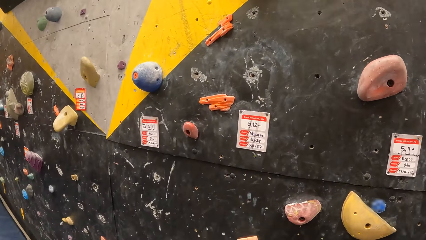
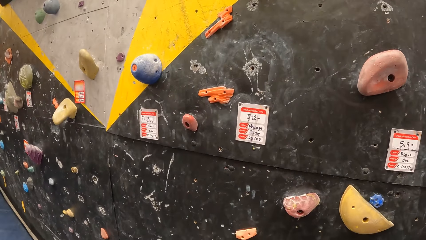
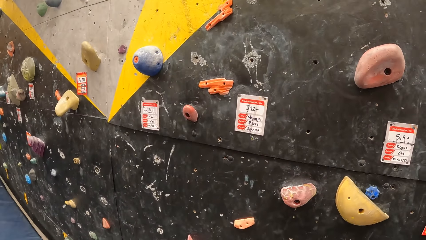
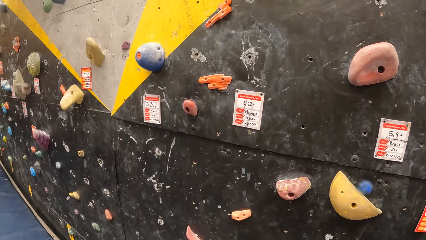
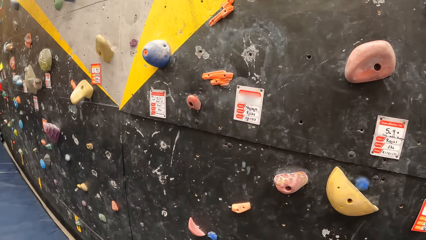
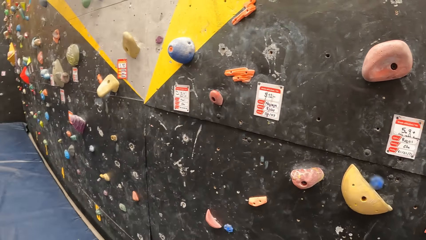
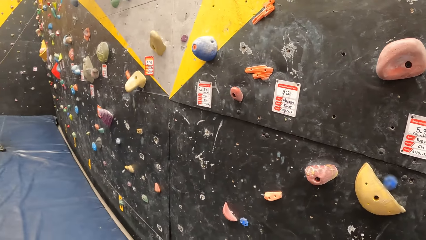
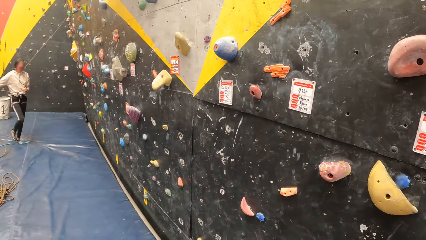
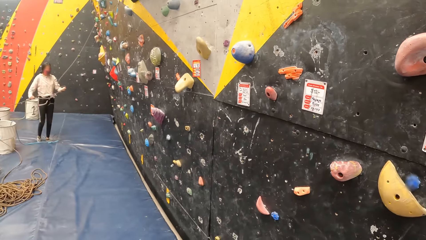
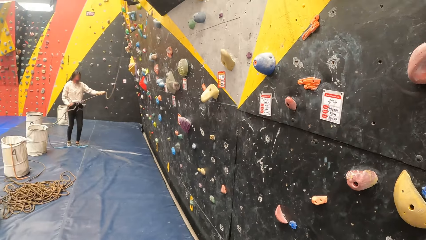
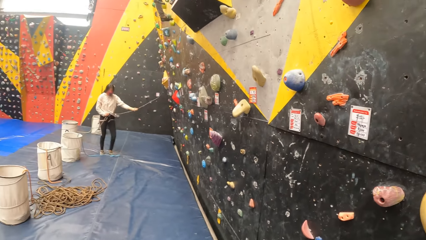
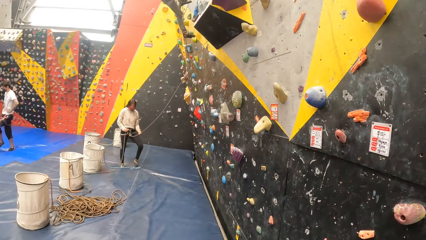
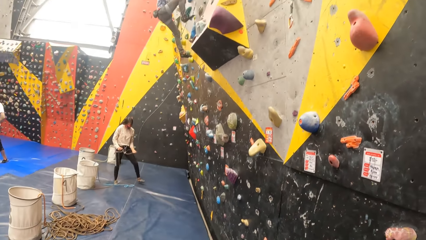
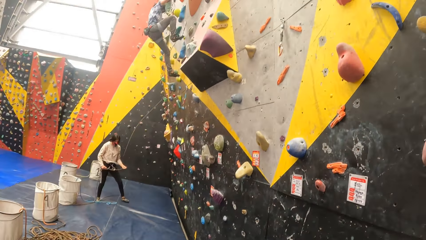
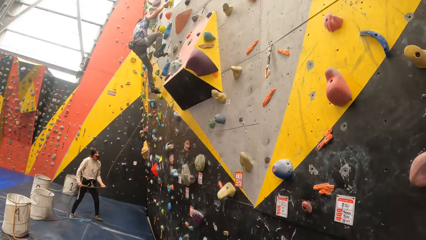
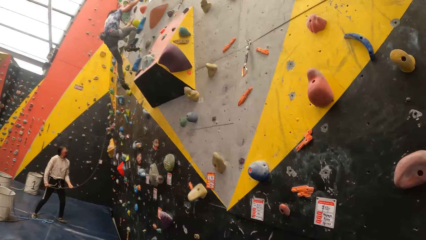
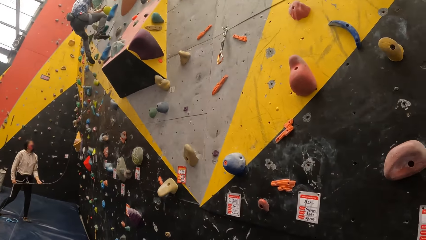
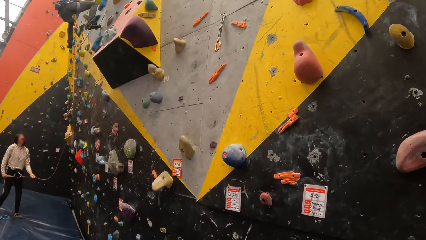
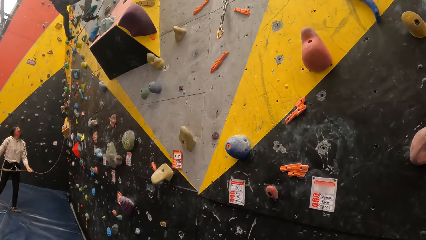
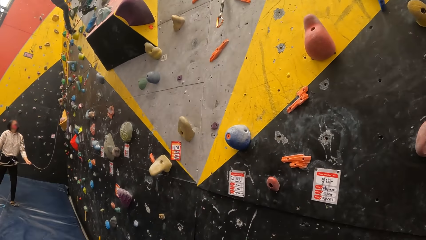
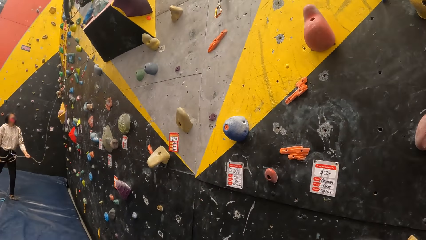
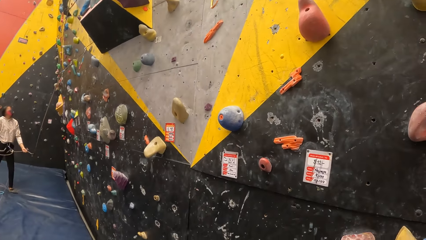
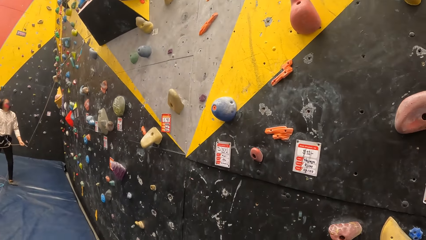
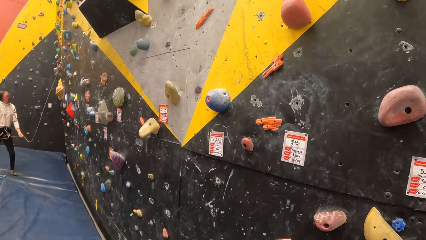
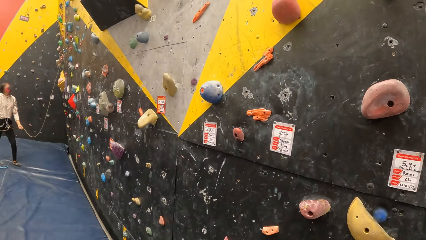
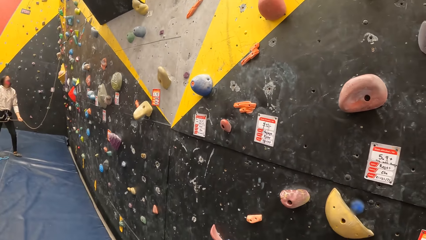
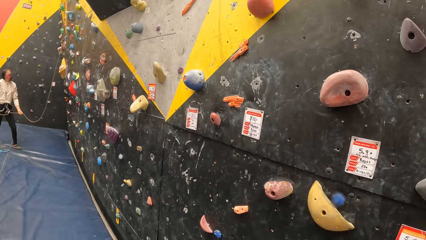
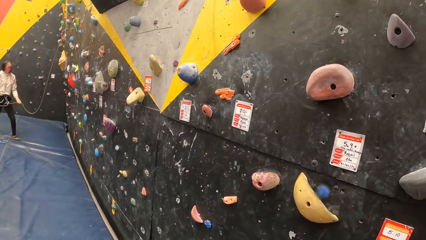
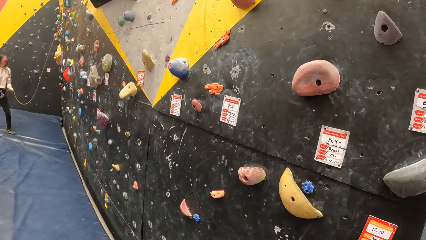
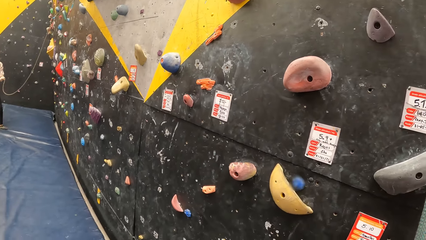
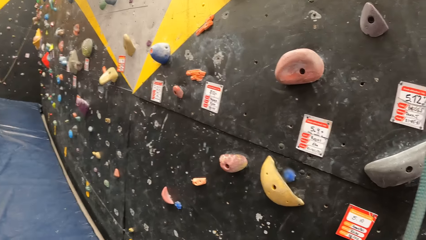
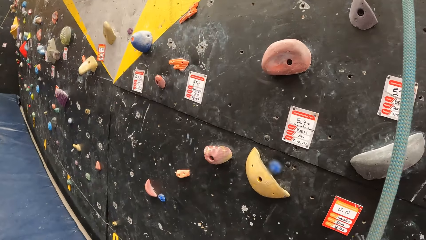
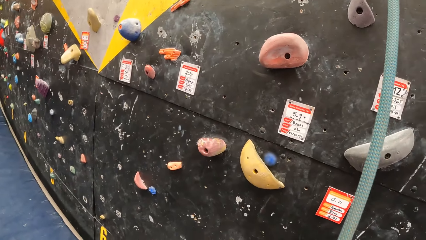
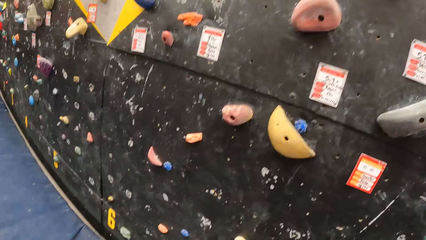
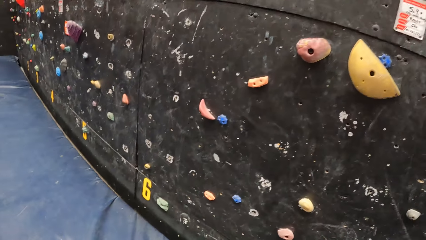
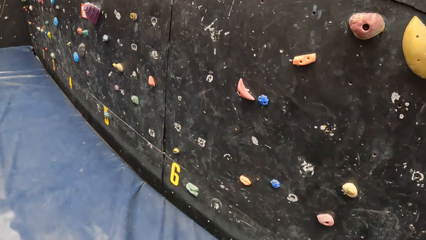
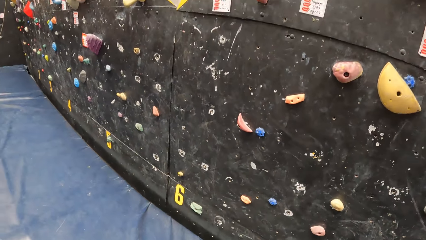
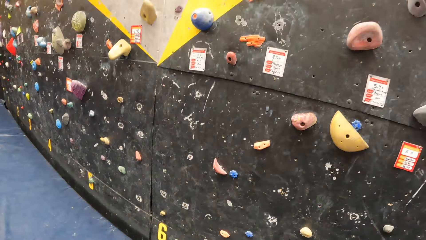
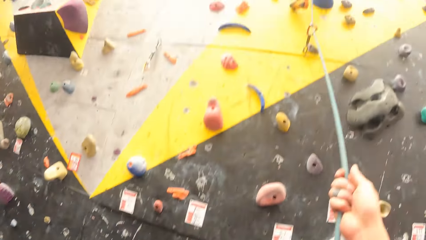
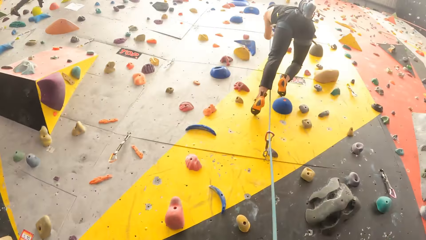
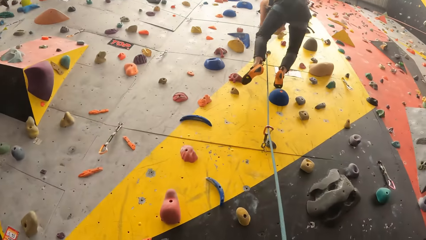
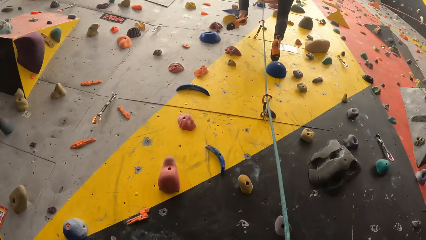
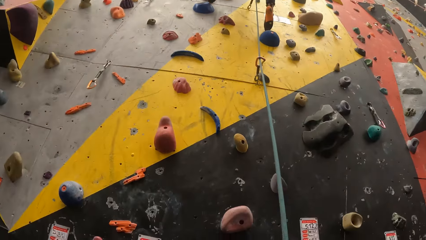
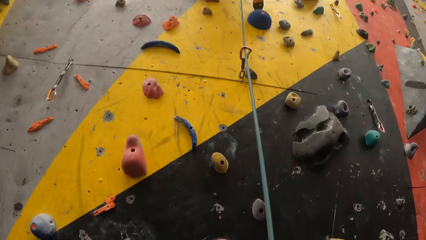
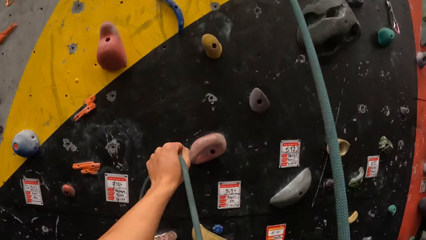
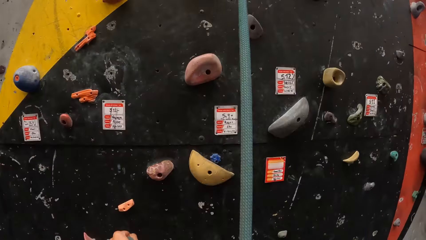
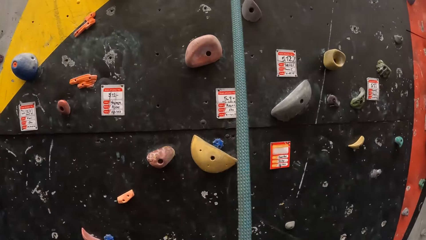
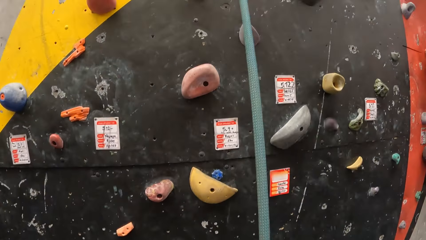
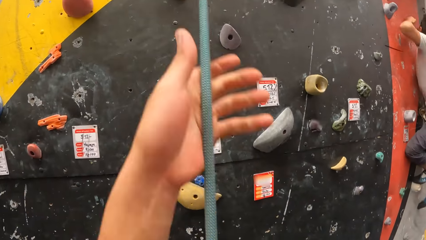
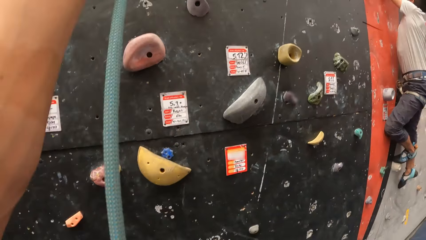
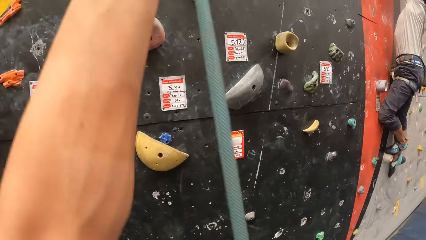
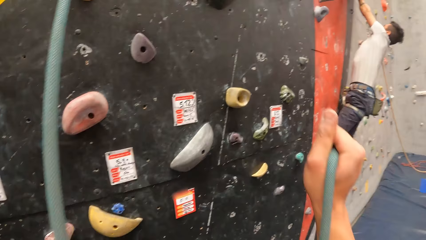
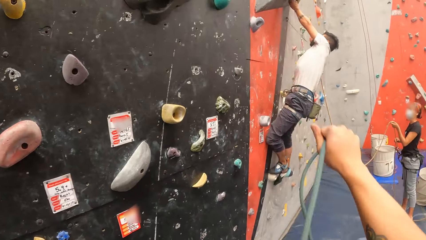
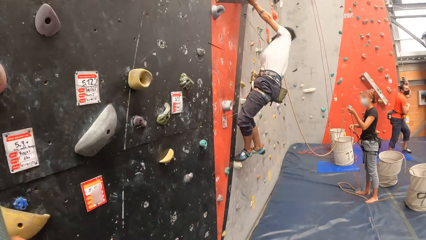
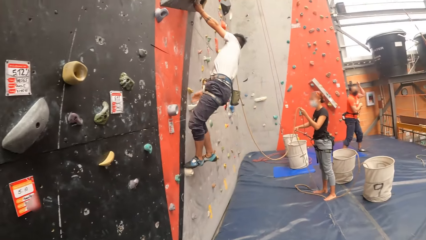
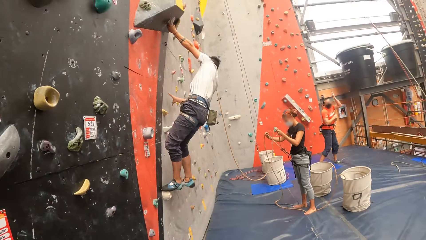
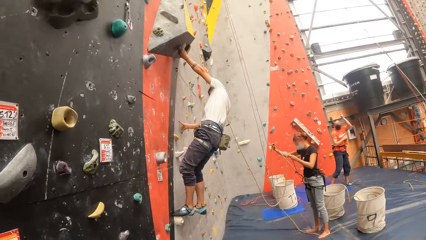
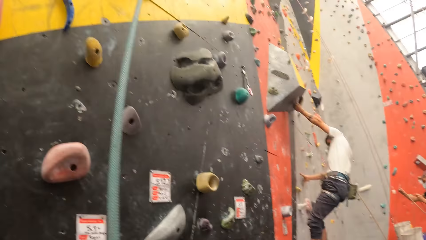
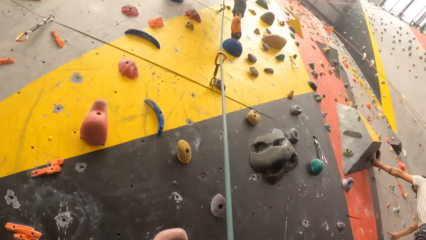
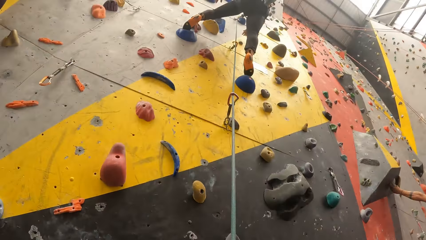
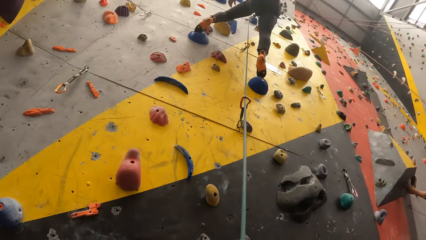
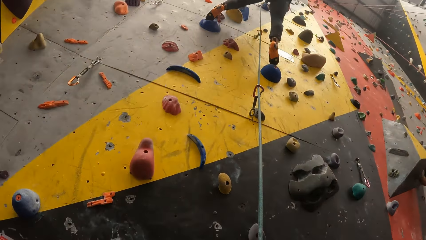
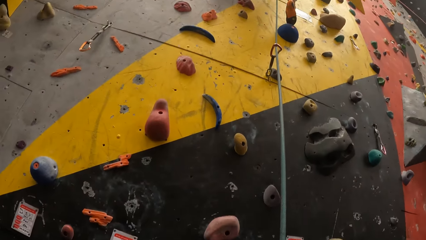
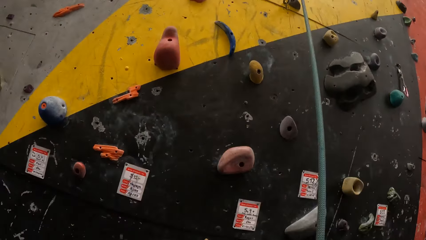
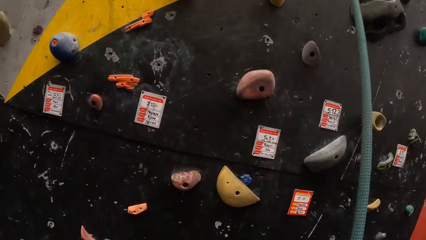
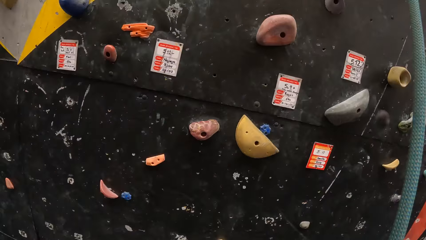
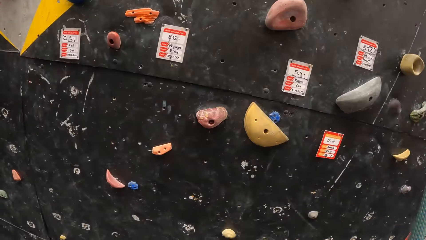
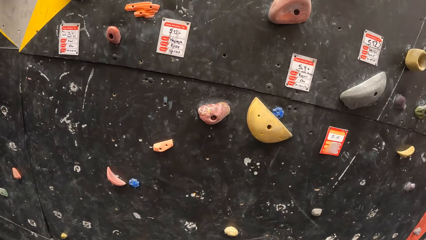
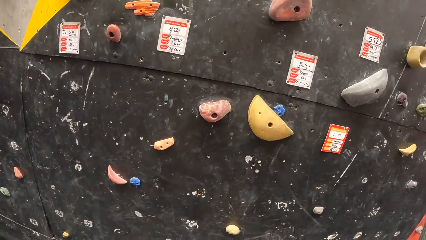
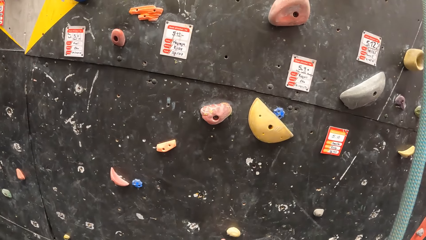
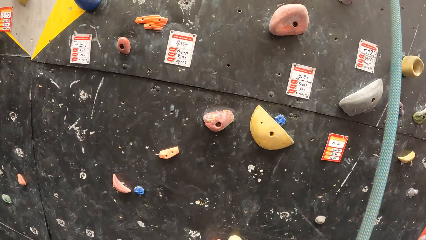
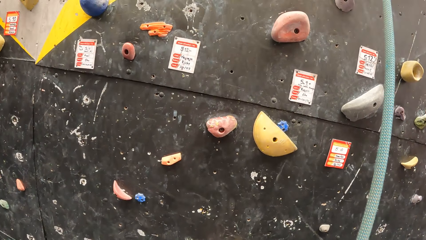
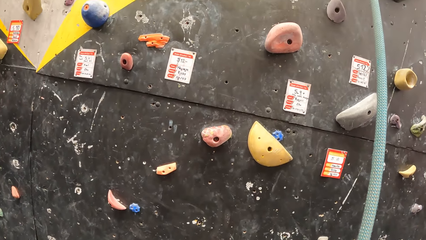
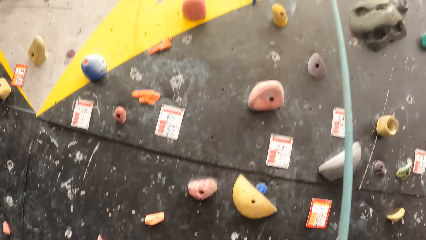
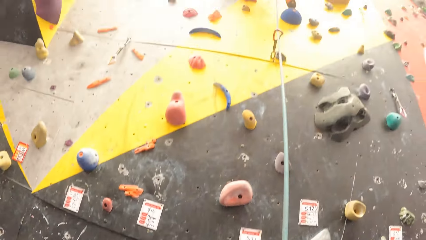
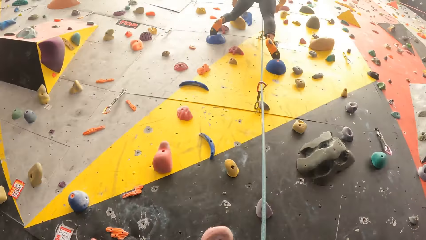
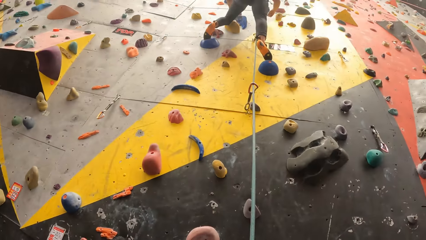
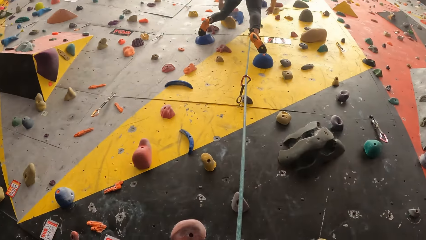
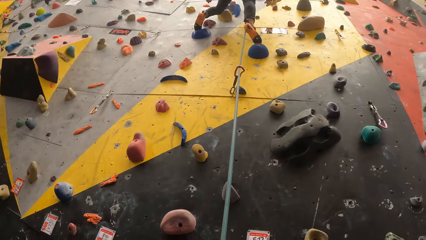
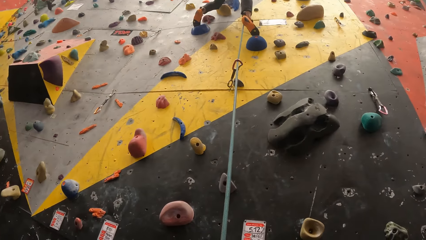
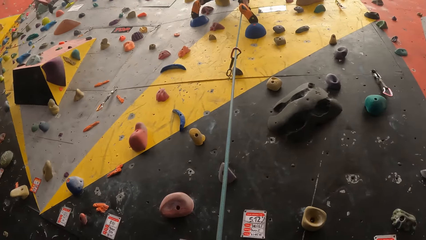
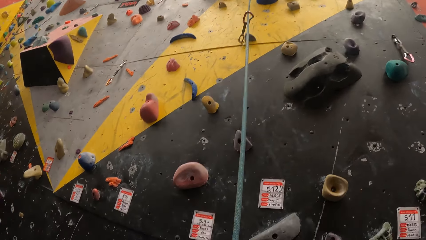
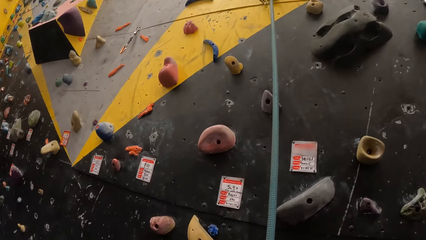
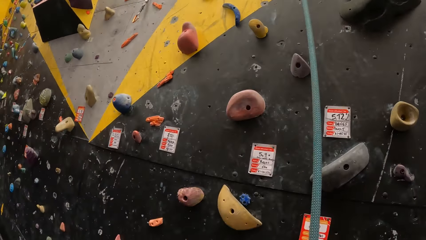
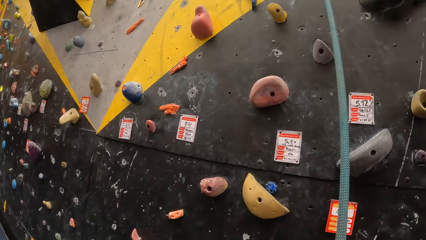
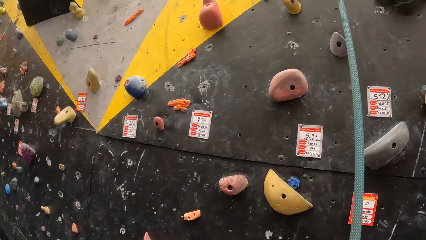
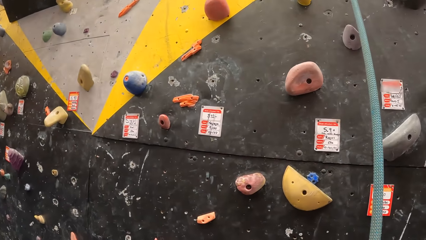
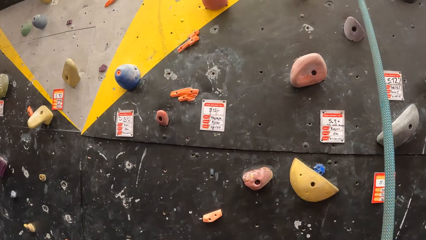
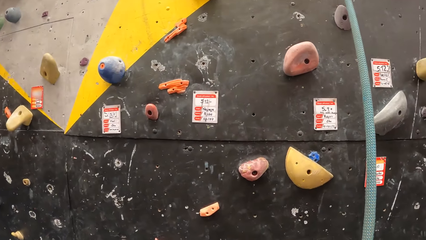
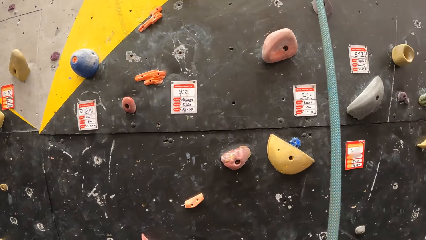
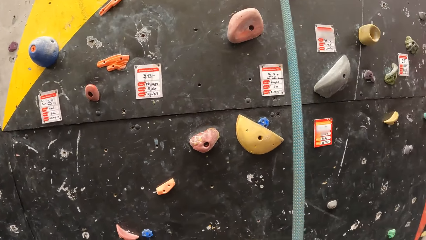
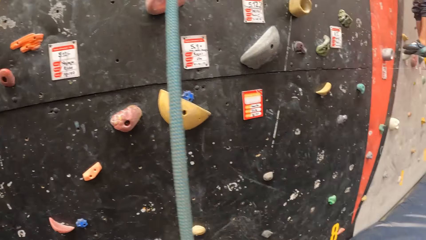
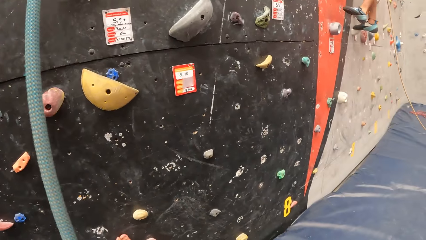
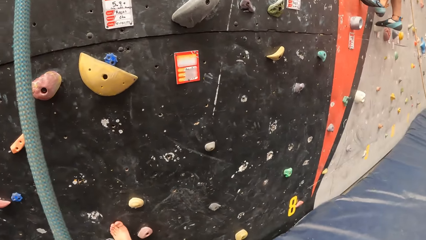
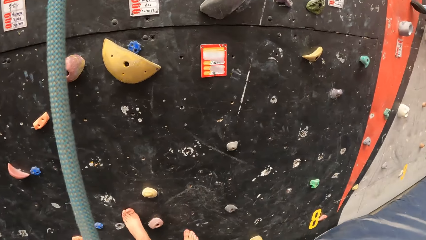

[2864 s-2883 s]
The camera wearer looks at the bouldering wall. They climb the climbing wall, hold the rope, and look around. They look at the bouldering wall. They look at a man. They look around. They look at the bouldering wall.
